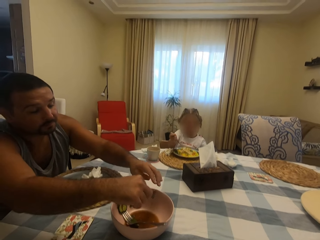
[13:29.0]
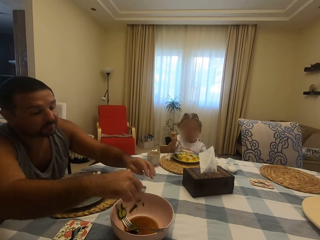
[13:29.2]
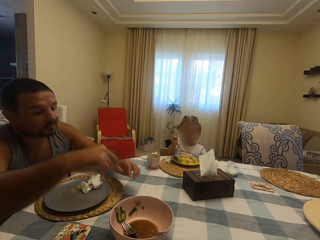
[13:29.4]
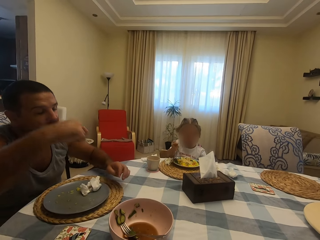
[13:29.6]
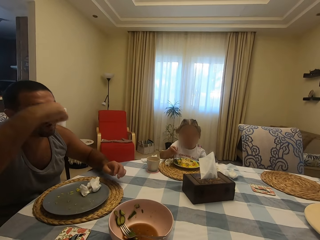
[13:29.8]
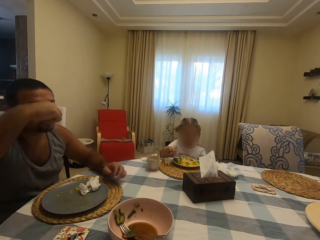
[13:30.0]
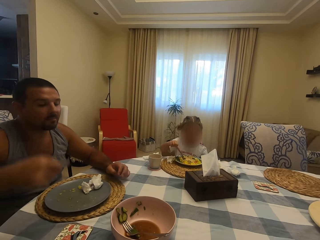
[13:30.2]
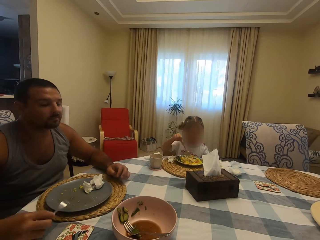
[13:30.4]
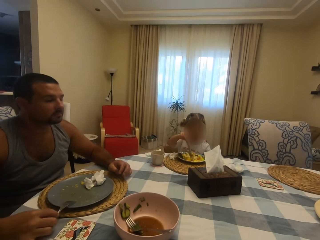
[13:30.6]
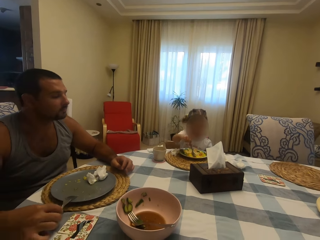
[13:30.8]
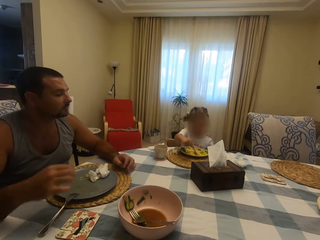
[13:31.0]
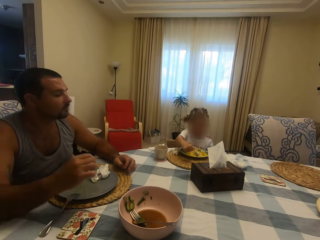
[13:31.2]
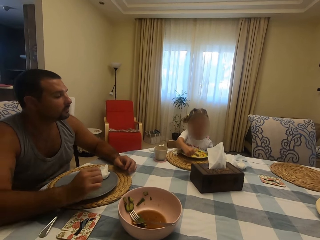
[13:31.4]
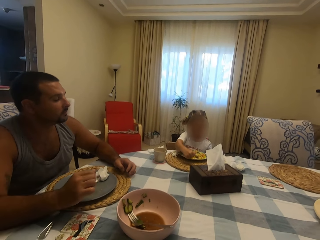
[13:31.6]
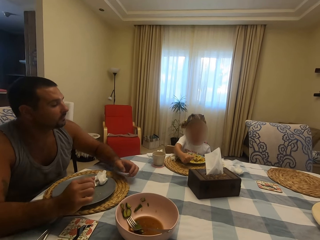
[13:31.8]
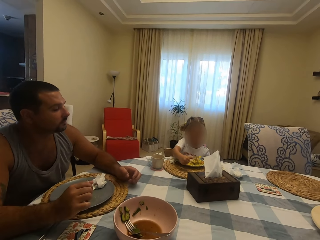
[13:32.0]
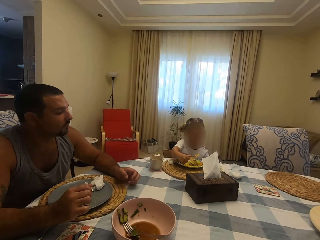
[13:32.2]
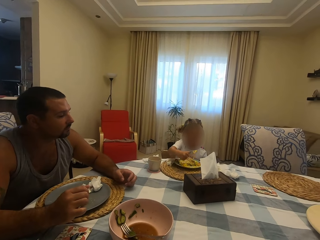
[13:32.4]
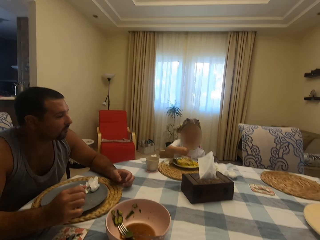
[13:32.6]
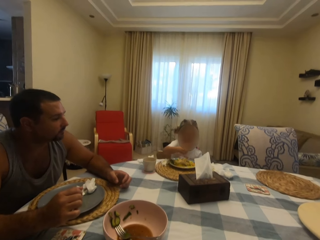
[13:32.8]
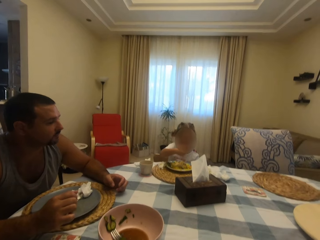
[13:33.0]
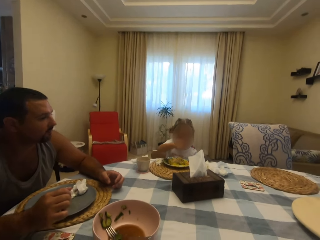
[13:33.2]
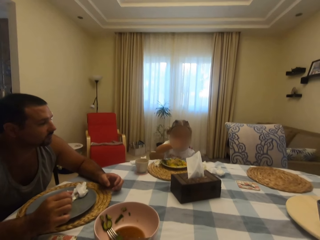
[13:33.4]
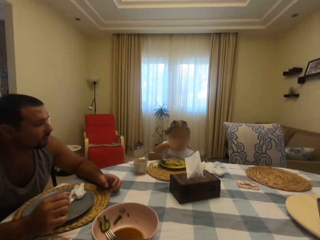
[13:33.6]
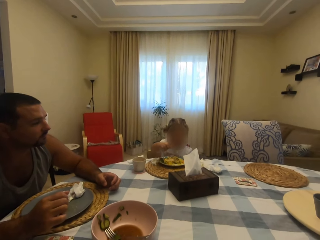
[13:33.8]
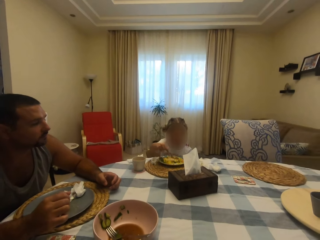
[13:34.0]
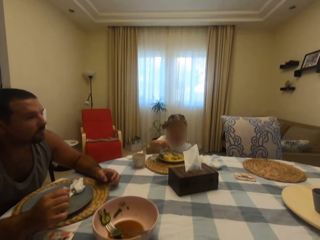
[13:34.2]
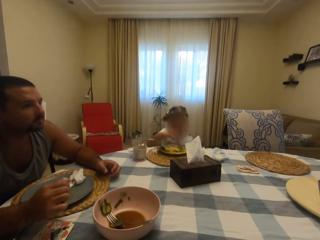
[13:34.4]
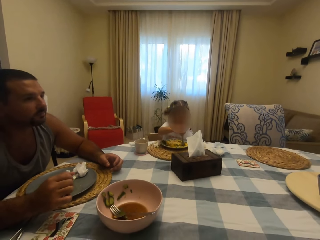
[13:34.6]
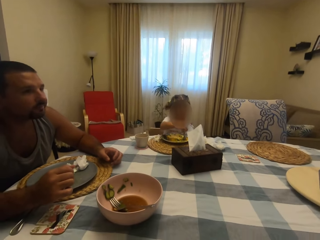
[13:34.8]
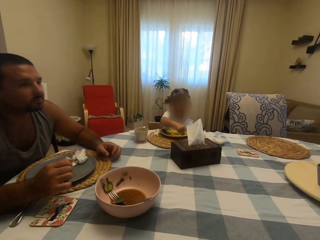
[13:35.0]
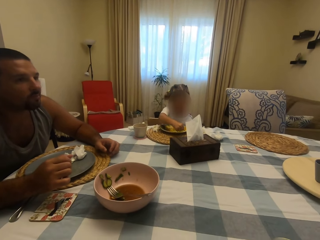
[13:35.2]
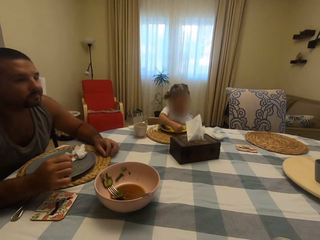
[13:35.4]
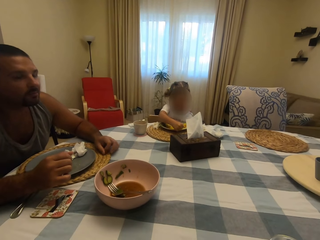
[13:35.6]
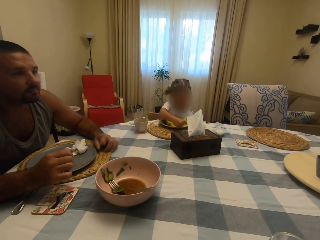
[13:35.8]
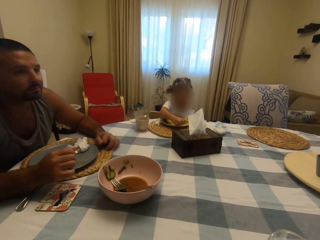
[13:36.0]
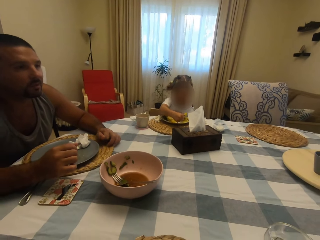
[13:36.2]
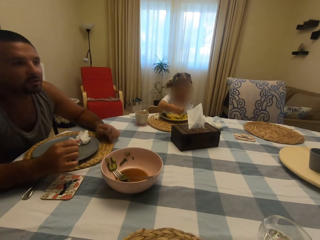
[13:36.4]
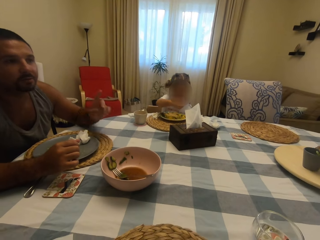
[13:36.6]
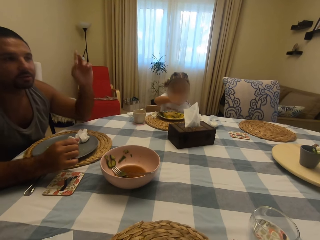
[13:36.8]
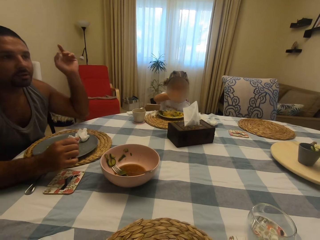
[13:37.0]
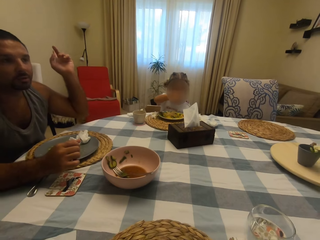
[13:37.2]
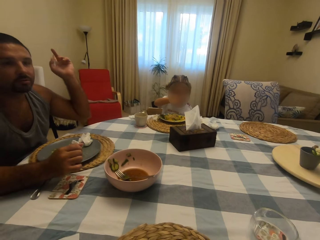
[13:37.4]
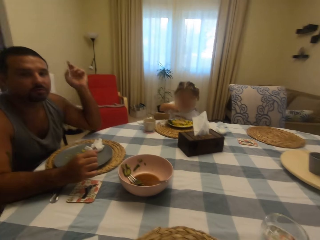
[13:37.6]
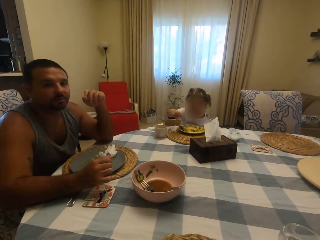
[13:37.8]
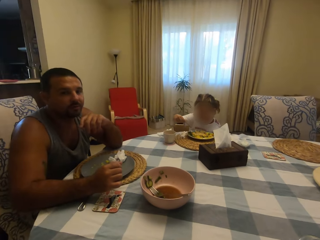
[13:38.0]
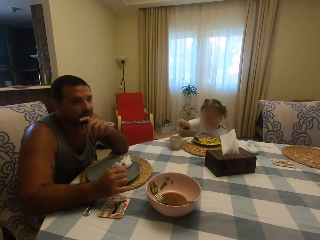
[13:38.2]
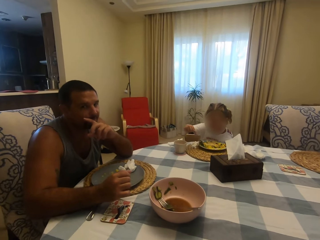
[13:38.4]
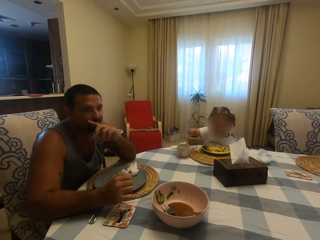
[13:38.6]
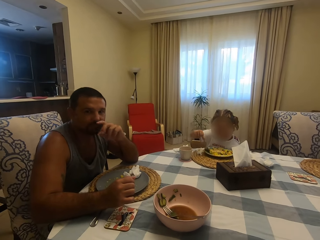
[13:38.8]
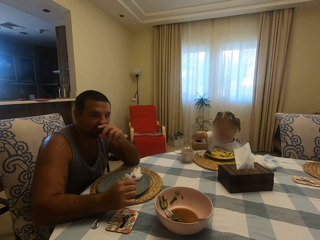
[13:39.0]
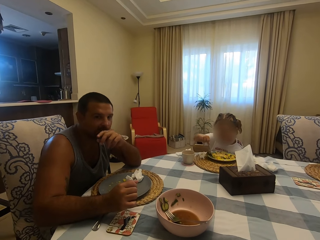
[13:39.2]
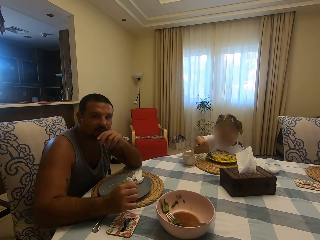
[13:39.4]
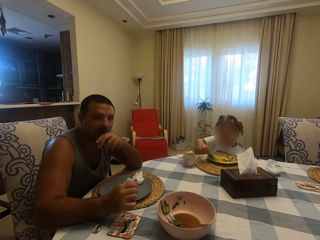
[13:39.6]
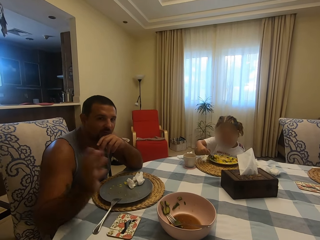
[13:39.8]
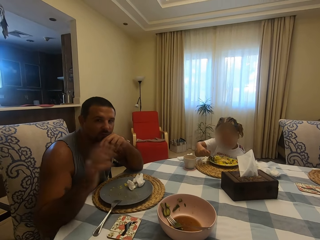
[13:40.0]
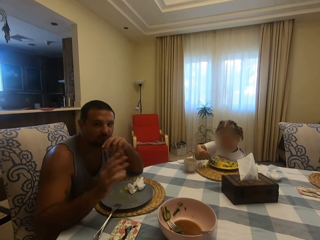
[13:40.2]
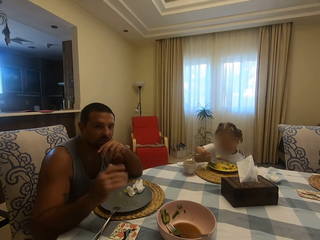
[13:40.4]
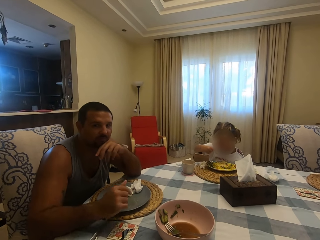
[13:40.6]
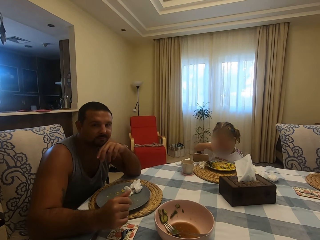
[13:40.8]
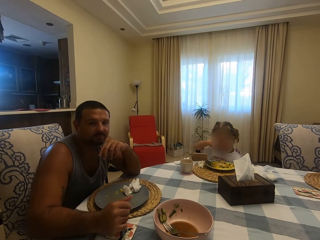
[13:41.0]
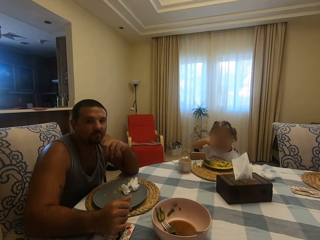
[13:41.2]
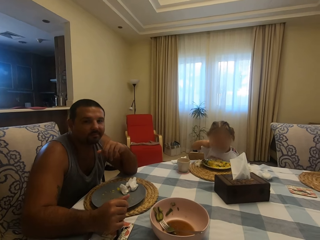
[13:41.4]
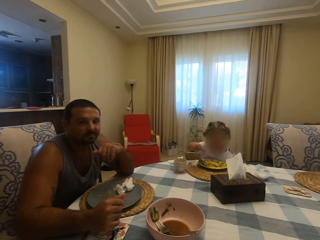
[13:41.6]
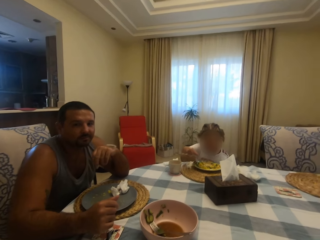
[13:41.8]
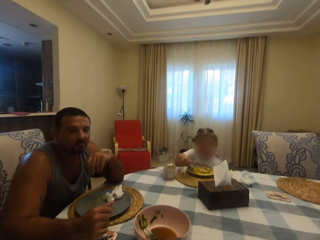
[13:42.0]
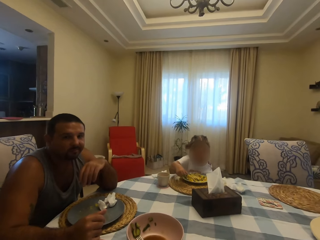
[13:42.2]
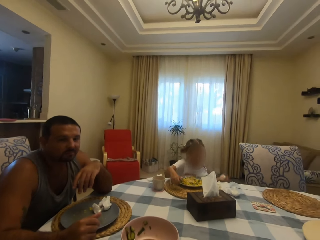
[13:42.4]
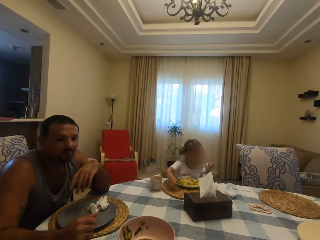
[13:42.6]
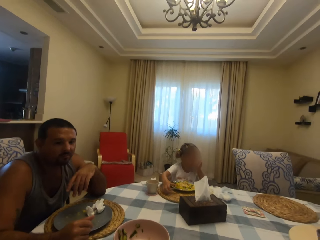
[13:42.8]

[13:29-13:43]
A child talks to the camera wearer. A man eats something. The child eats food. The man talks to the camera wearer. The man raises his hand, touches his mouth, and moves his hands. The camera wearer talks to the man.

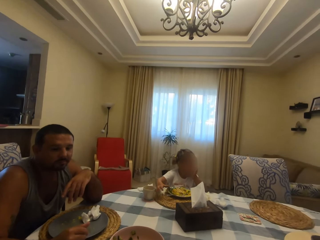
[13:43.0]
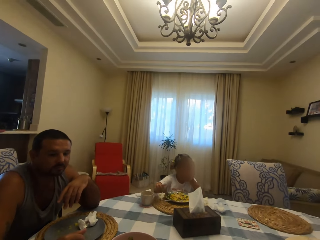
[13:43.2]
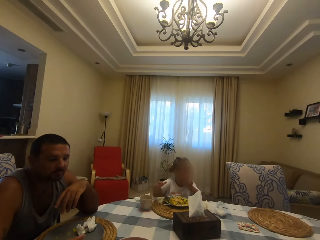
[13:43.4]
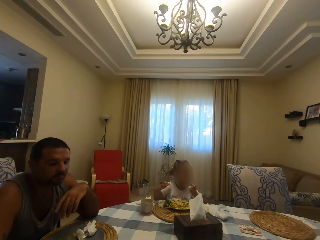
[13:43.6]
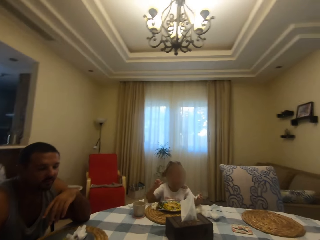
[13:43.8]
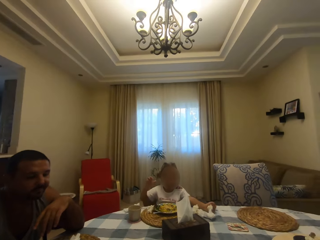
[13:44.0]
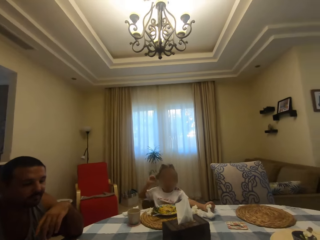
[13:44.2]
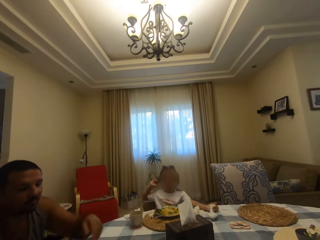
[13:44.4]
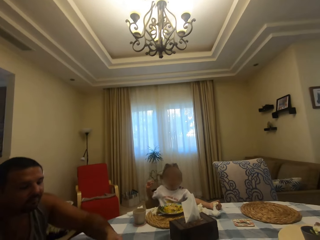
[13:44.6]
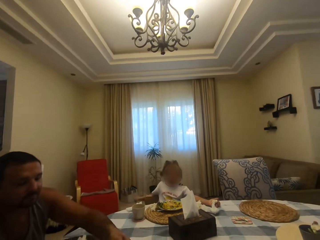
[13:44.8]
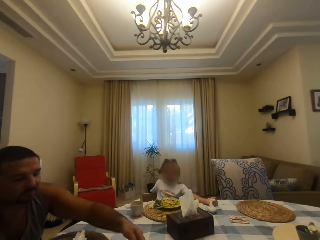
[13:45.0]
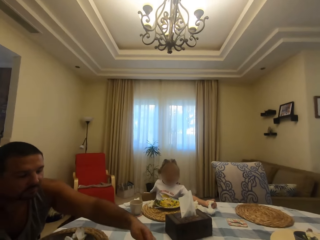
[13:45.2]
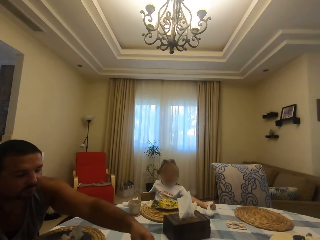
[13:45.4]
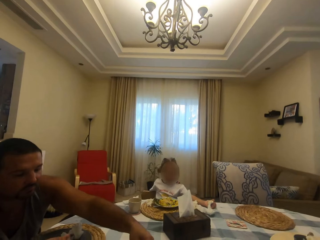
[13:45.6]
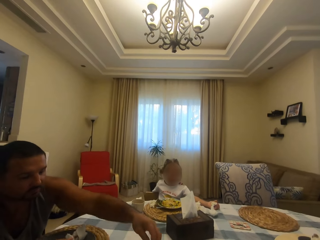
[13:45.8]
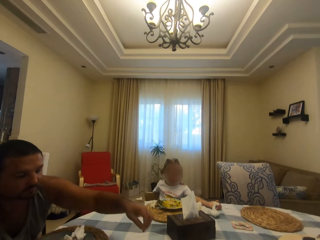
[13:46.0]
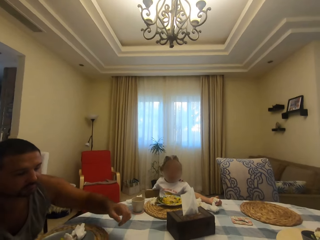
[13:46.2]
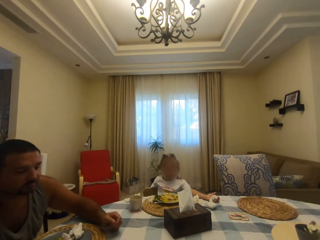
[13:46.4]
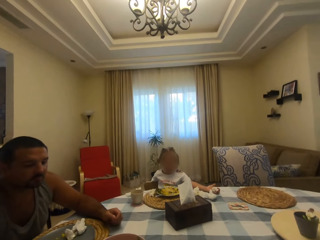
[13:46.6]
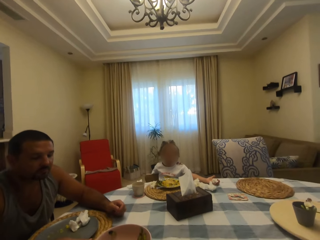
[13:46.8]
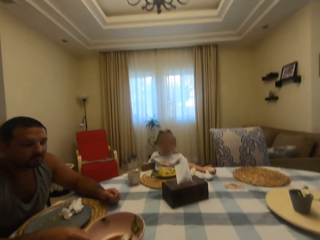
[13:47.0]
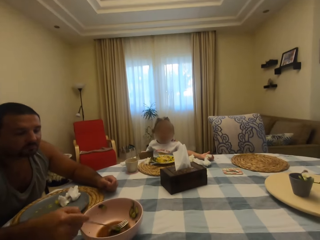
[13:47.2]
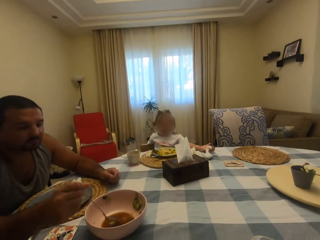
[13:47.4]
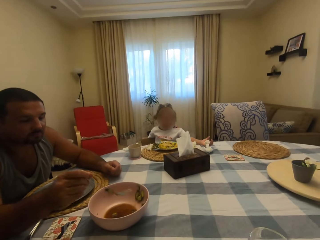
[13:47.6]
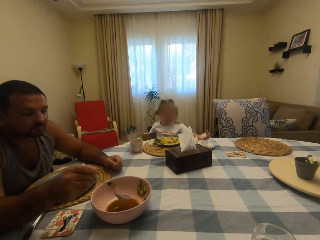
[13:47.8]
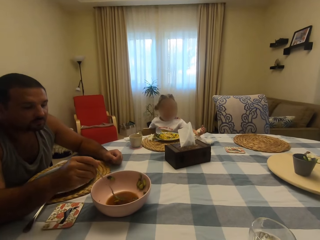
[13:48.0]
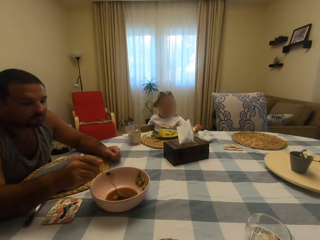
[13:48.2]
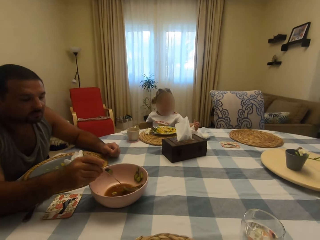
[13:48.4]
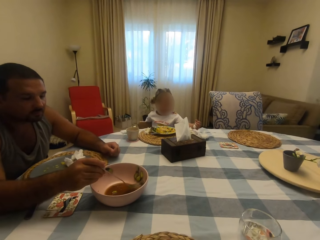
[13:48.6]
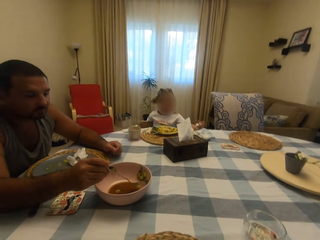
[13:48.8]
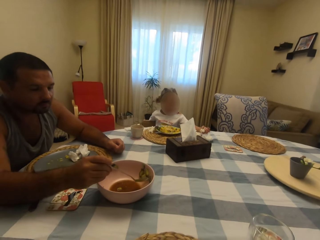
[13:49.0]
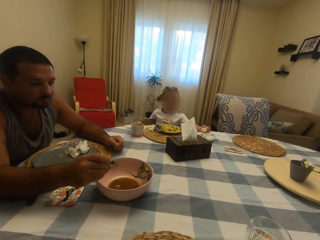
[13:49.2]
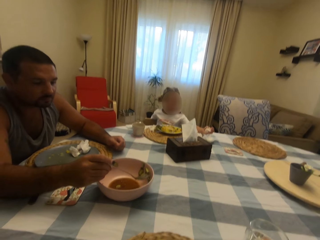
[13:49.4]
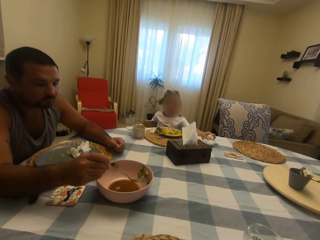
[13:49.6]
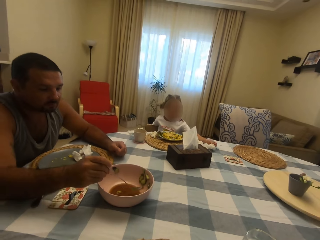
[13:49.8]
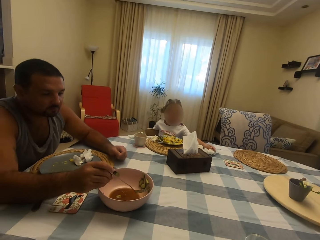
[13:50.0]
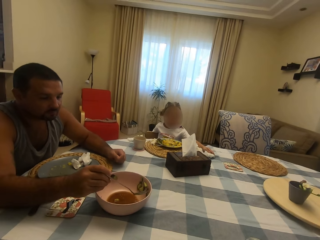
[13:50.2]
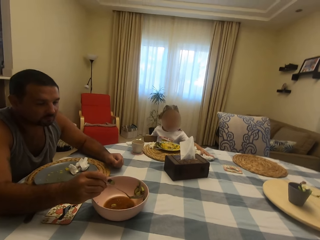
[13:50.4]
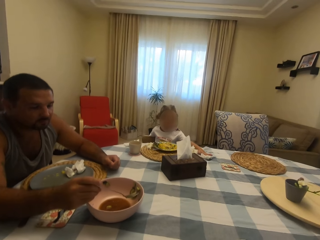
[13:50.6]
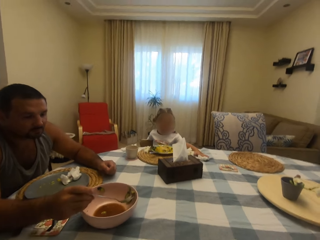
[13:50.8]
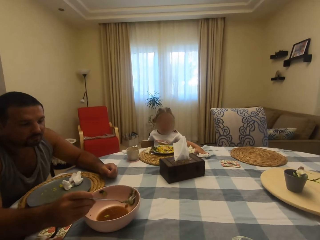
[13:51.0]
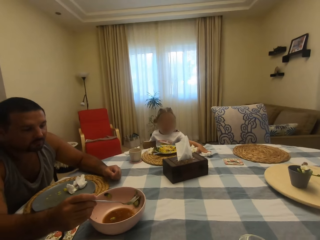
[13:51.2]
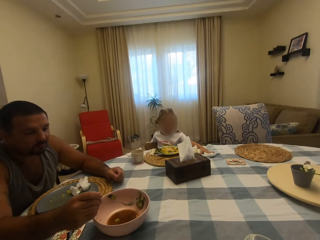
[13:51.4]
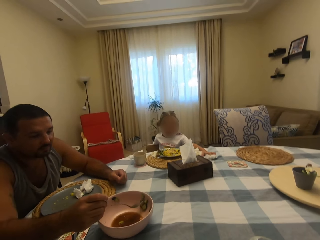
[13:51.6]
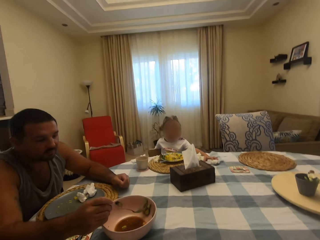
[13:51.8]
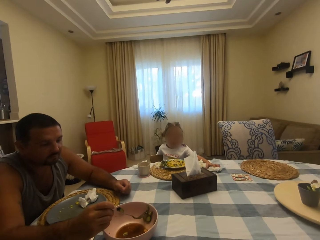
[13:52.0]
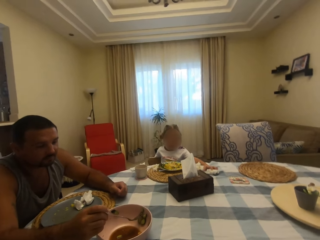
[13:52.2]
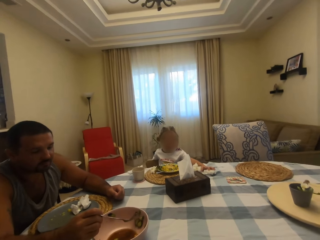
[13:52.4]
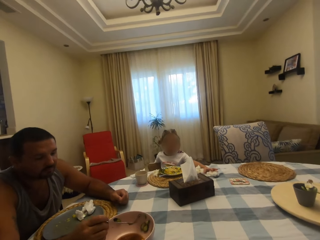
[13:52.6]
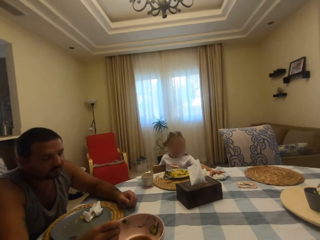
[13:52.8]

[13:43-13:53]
The camera wearer talks to a child. The child eats food. The camera wearer scoops something from the bowl.
